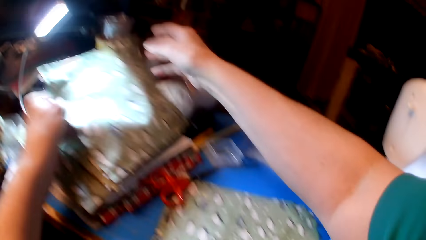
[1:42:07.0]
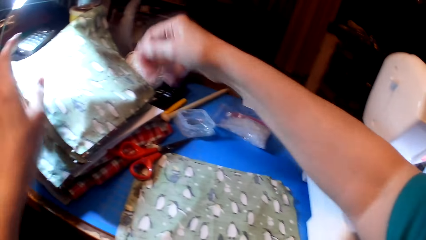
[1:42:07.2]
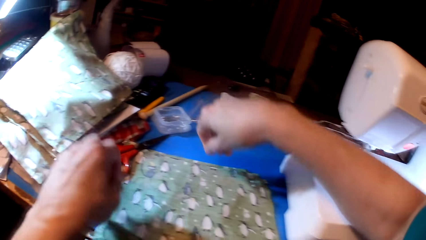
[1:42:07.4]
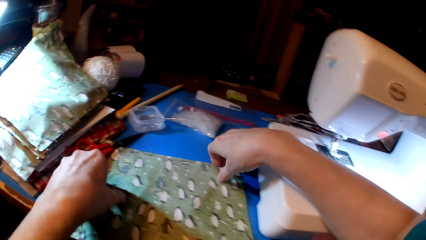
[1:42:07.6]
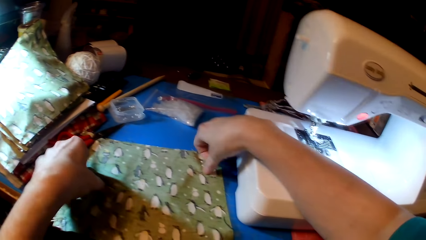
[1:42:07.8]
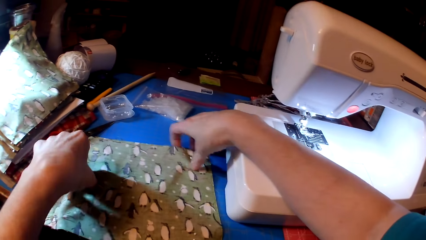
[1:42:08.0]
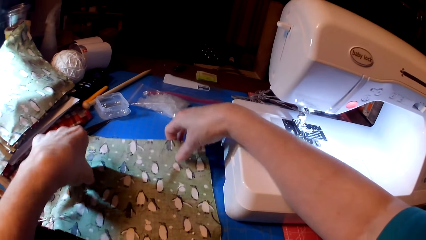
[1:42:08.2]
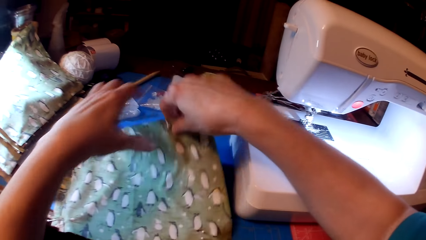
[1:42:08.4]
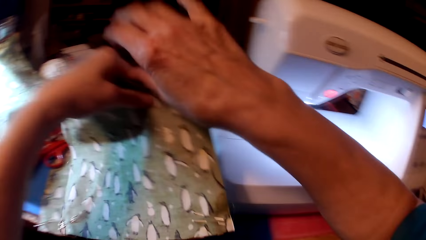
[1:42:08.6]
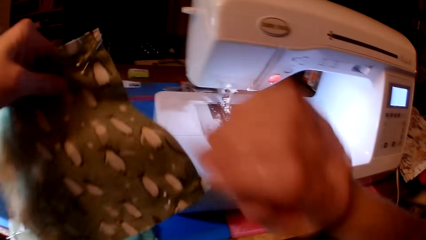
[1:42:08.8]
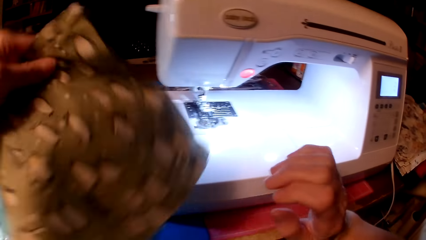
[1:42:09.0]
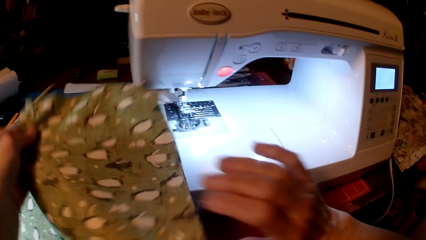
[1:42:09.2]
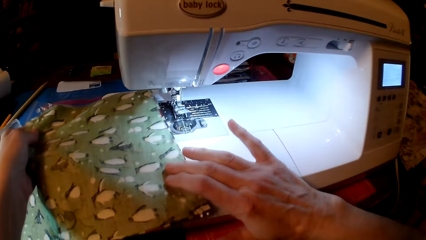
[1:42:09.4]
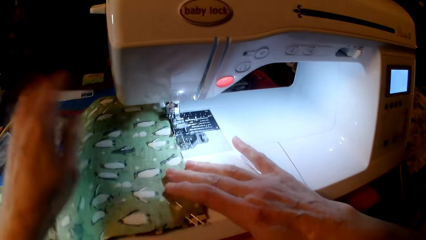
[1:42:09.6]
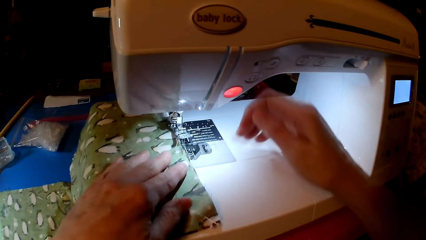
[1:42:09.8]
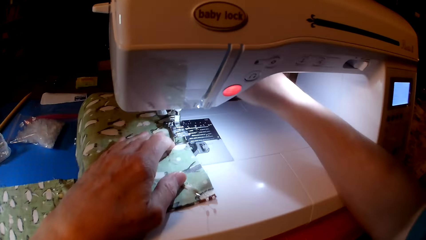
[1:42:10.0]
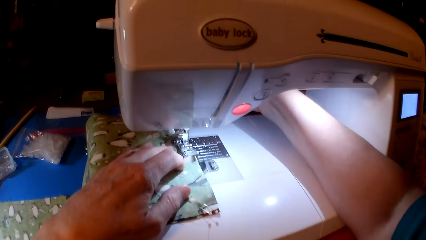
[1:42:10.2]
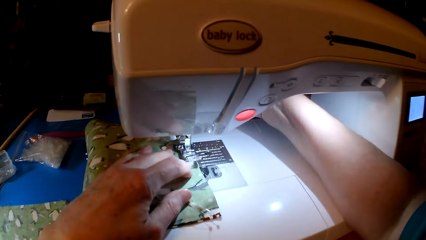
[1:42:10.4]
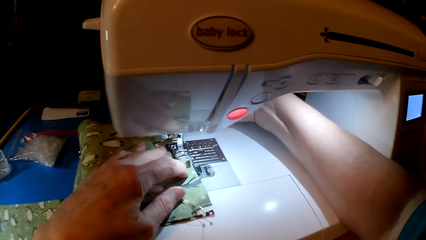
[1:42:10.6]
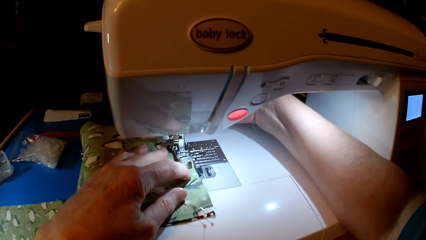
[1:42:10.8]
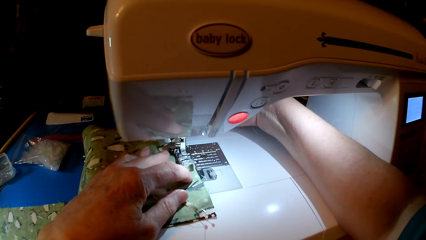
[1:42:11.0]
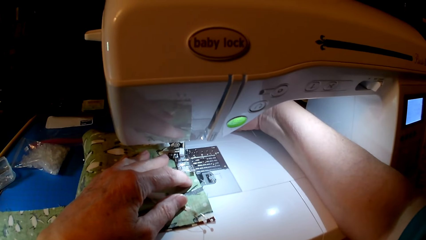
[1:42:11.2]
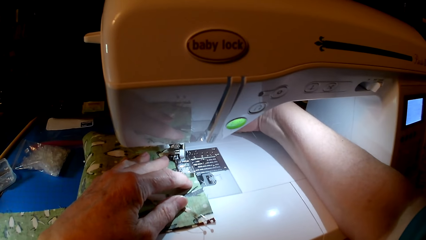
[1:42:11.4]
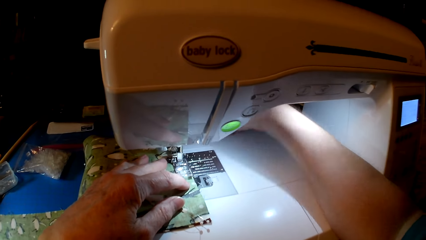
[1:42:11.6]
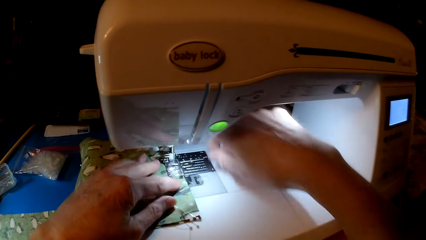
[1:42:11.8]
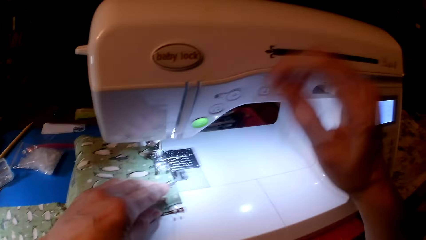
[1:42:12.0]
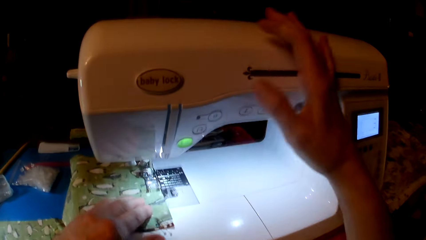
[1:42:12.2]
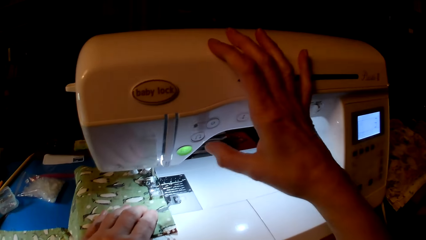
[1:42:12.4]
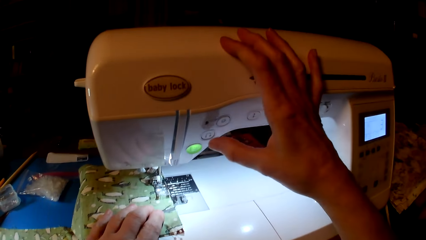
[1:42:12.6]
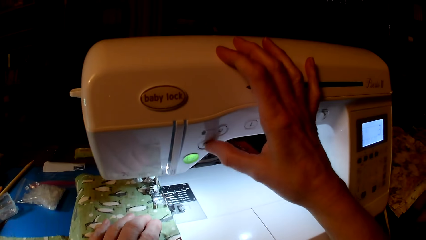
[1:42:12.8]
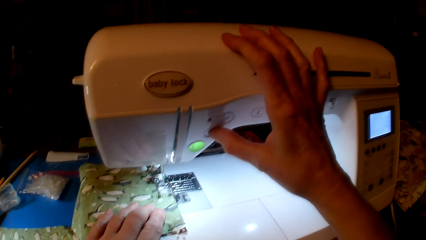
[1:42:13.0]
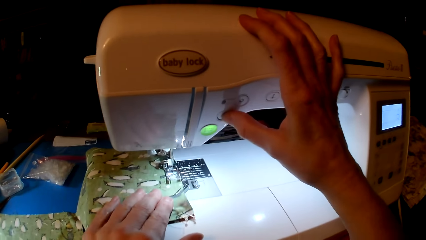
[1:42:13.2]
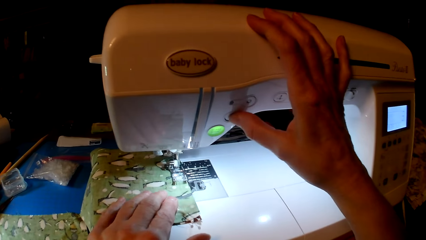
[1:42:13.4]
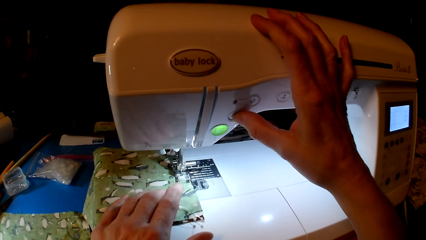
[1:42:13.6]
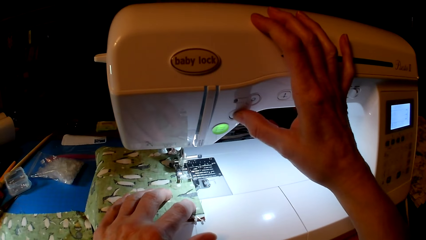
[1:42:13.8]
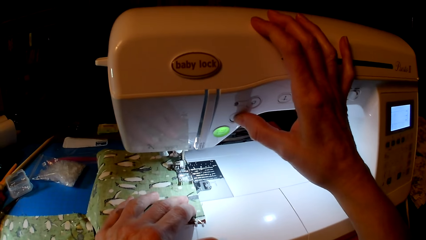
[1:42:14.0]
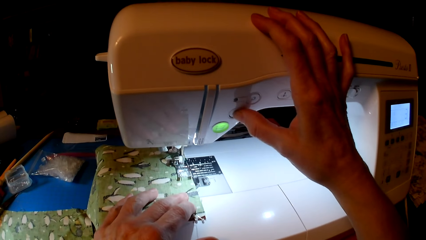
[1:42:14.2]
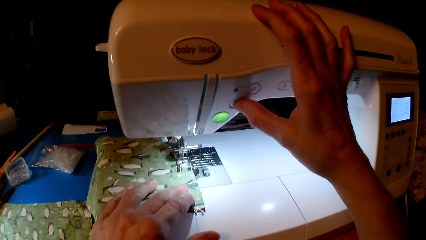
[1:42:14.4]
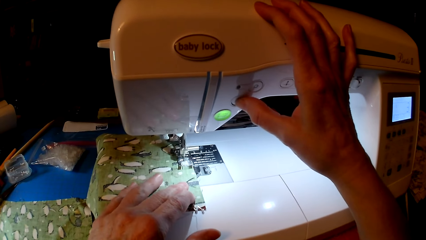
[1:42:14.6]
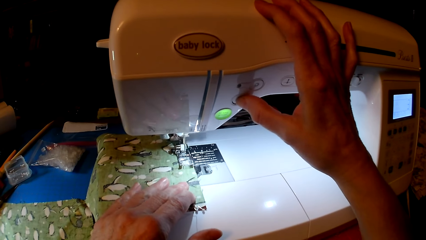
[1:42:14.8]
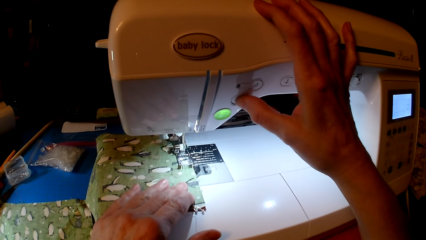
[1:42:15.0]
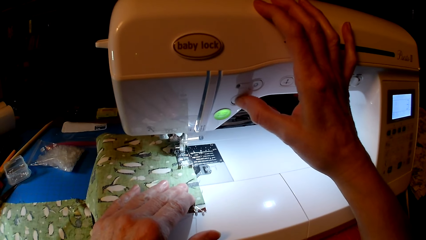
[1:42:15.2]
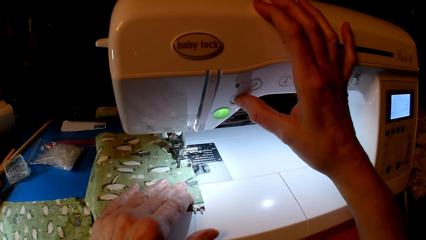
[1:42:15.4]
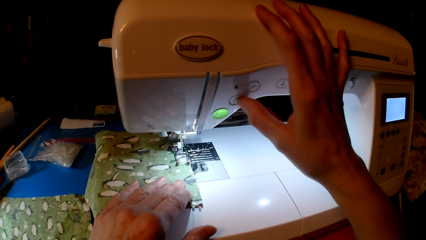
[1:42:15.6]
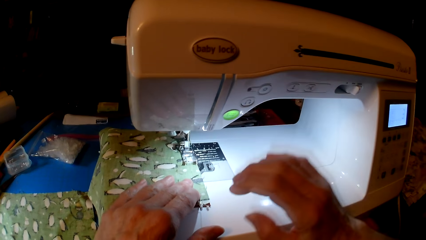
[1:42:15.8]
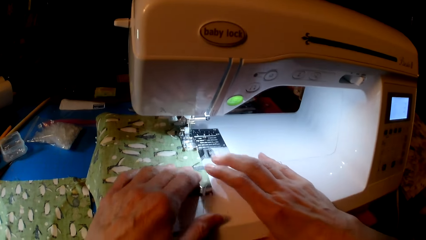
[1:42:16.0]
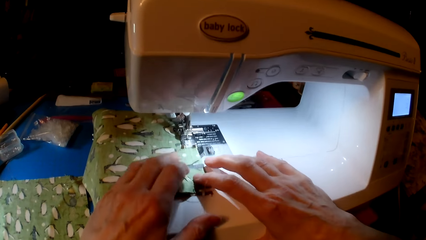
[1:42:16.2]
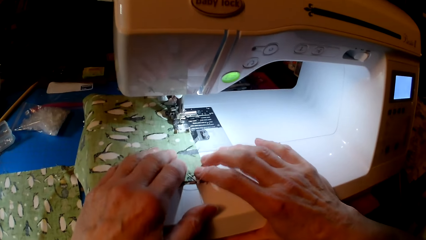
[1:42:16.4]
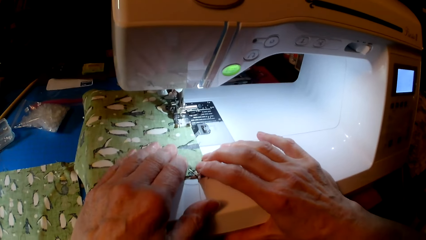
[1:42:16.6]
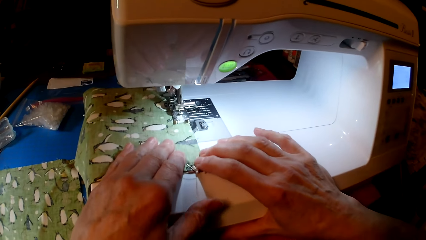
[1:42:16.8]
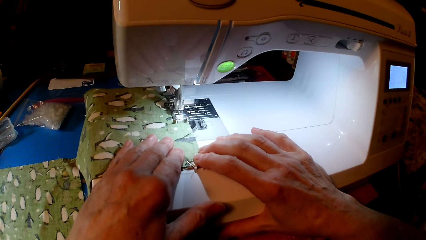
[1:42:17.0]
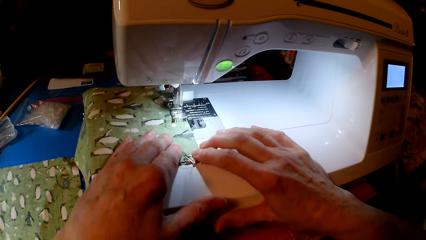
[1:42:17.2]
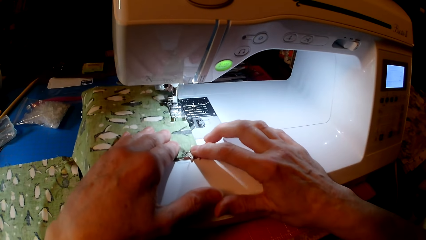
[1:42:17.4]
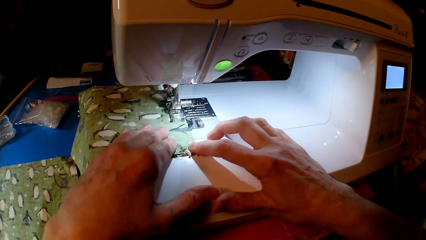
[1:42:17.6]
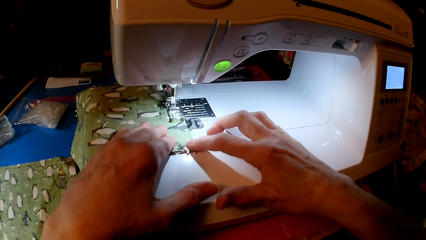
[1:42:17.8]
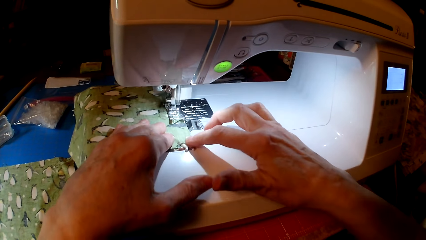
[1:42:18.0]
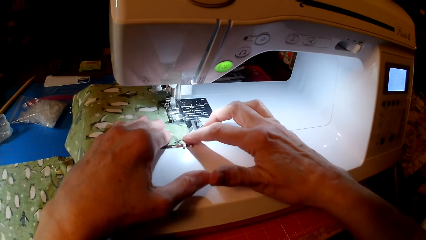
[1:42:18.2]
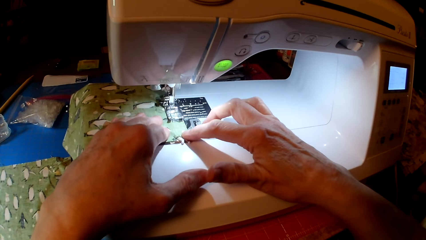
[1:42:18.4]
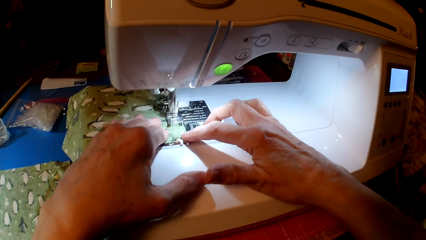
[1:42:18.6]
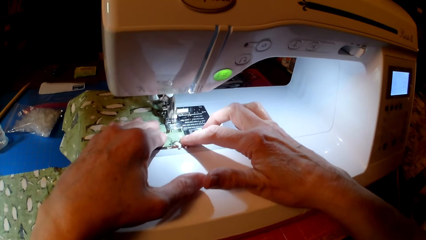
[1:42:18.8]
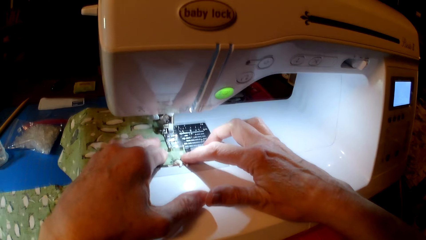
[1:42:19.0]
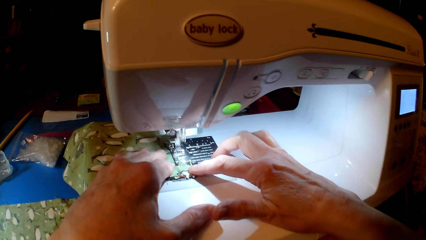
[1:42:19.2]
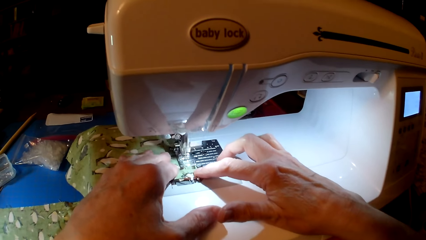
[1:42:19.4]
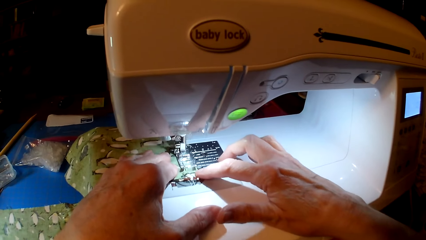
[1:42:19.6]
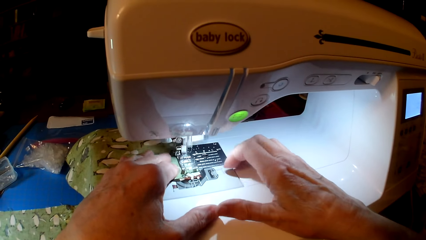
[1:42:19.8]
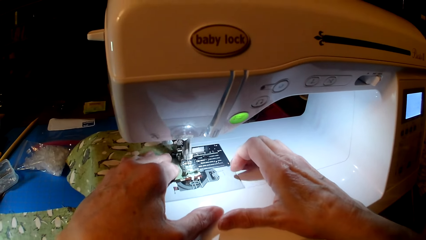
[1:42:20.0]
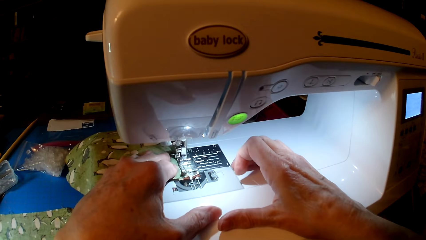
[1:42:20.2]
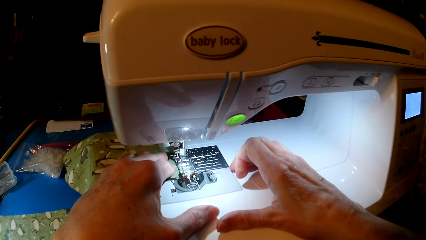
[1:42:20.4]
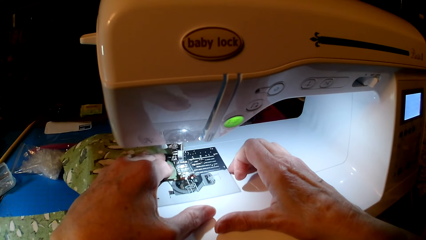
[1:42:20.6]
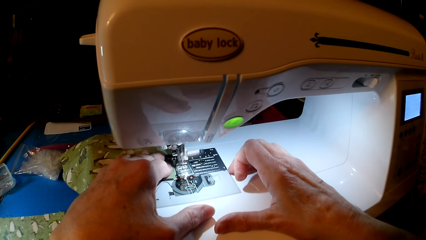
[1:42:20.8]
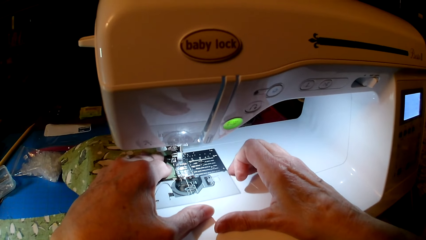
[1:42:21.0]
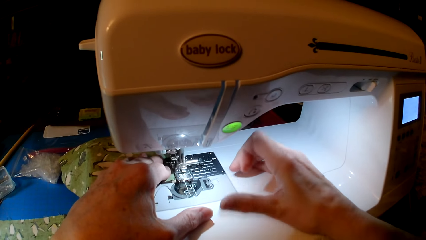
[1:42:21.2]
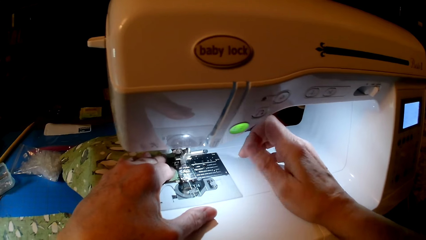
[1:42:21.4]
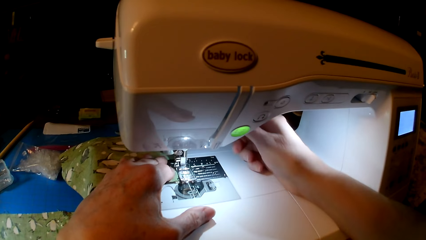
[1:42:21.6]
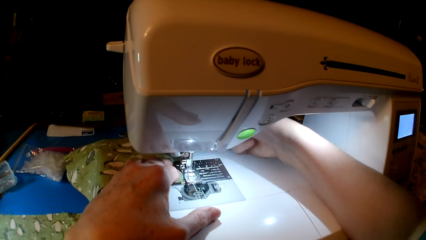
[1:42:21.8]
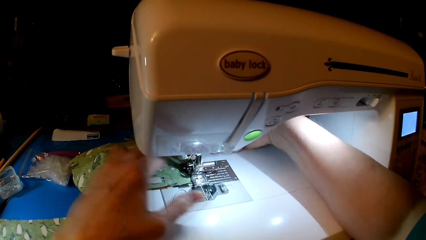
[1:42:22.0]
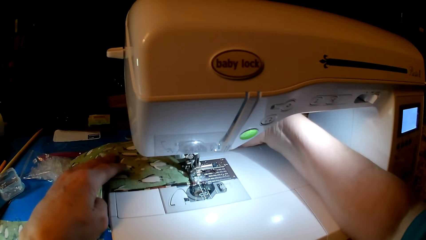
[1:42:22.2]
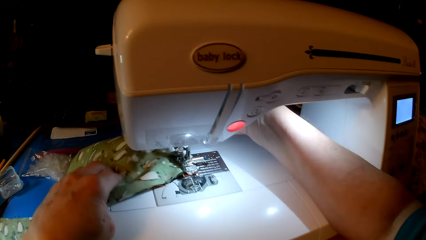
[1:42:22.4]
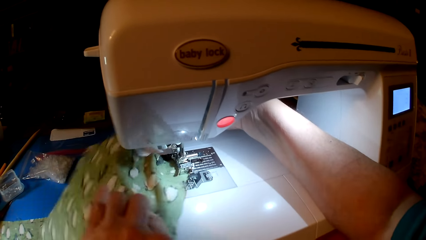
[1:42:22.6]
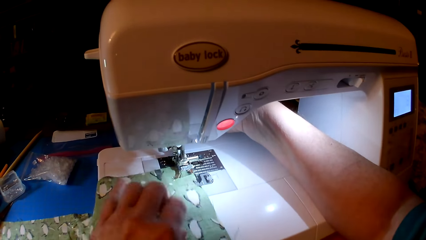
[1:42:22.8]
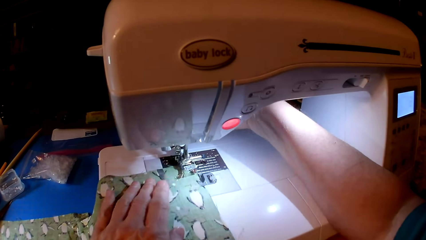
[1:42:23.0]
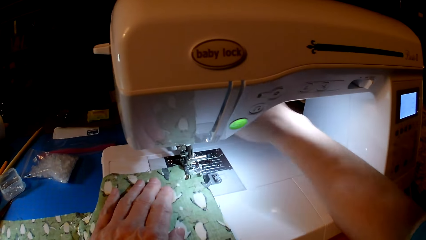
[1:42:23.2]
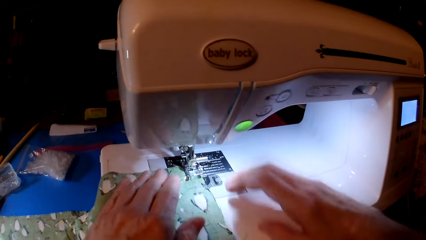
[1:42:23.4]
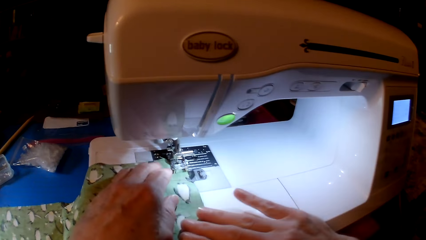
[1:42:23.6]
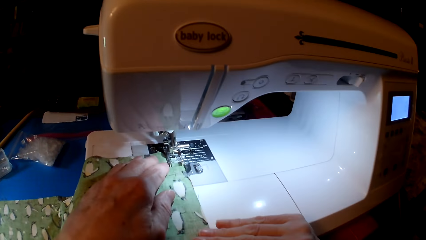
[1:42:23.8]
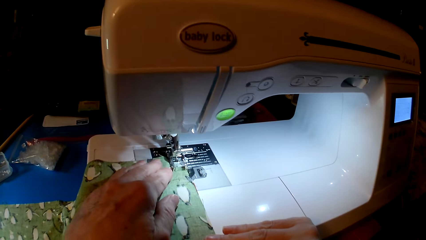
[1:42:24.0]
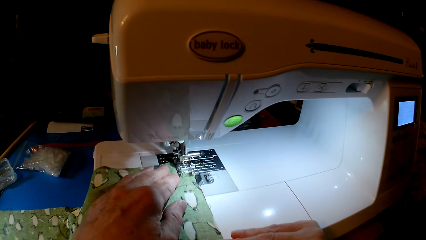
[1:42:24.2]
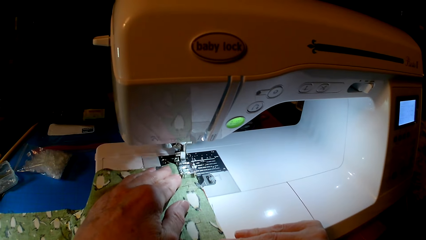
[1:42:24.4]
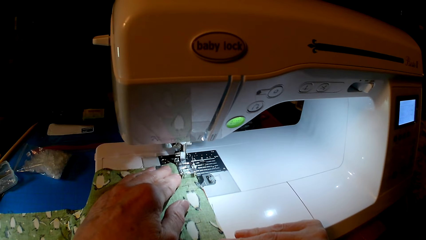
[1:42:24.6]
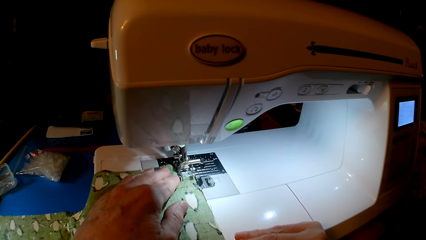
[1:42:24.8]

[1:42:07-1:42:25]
The camera wearer drops the cloth. They pick the cloth and put the cloth on the sewing machine. They sew. They hold the sewing machine, press the sewing machine, sew the cloth and turn the cloth.
